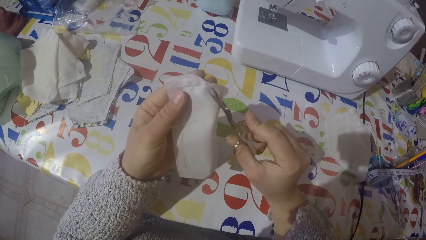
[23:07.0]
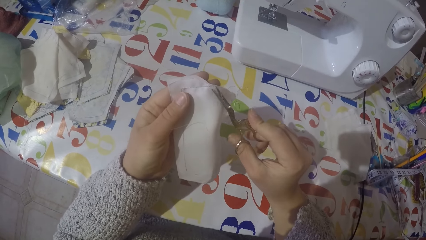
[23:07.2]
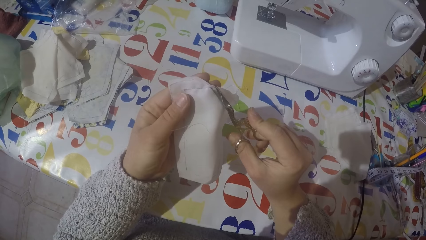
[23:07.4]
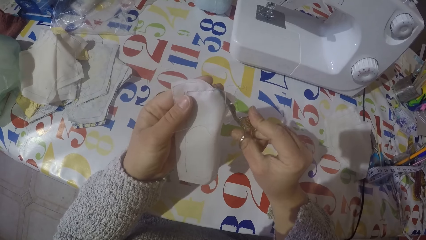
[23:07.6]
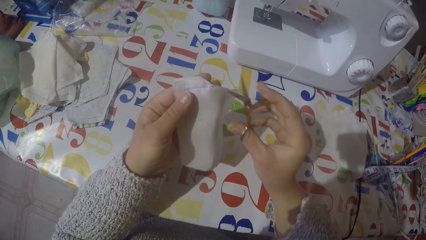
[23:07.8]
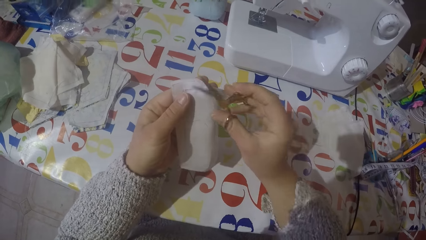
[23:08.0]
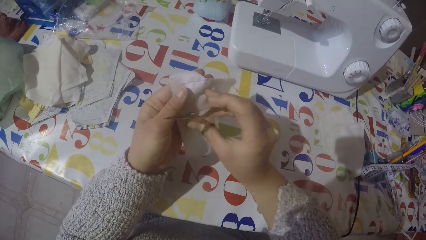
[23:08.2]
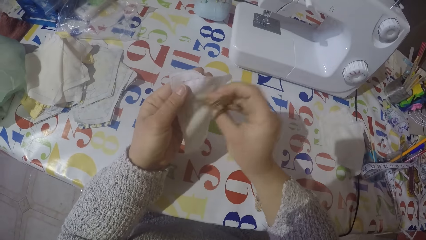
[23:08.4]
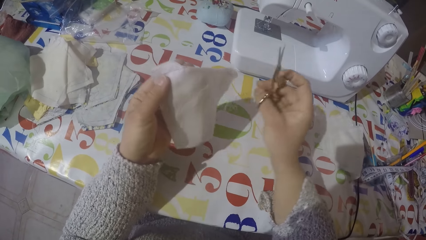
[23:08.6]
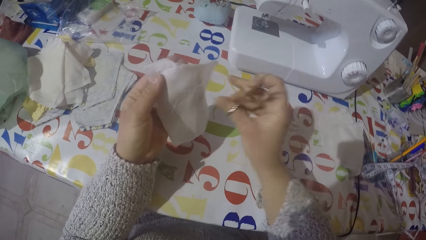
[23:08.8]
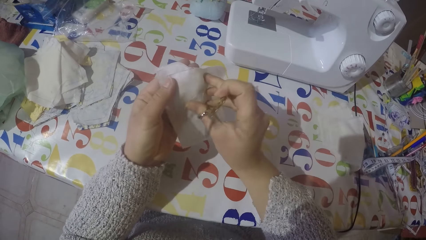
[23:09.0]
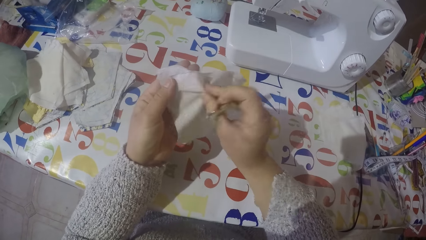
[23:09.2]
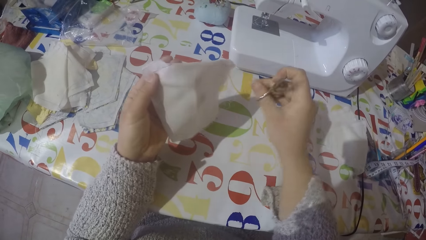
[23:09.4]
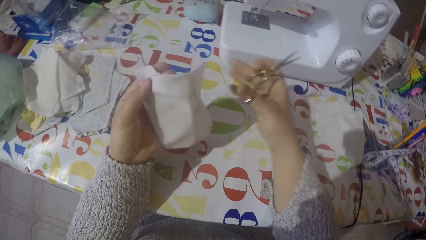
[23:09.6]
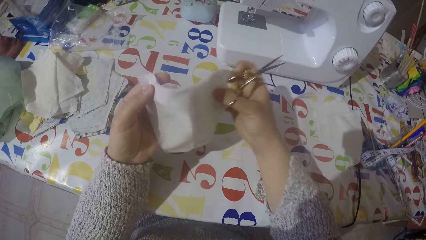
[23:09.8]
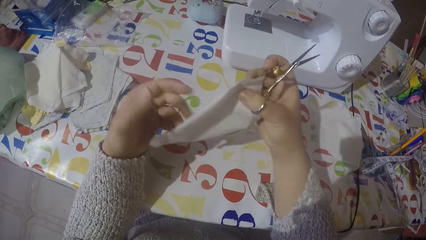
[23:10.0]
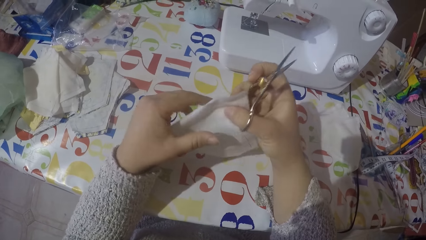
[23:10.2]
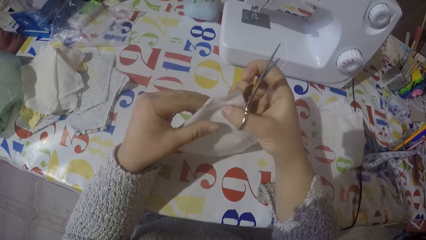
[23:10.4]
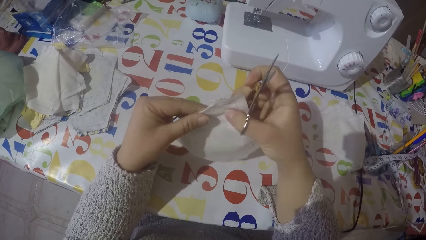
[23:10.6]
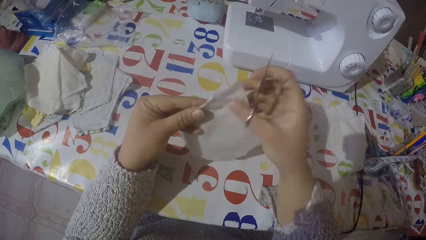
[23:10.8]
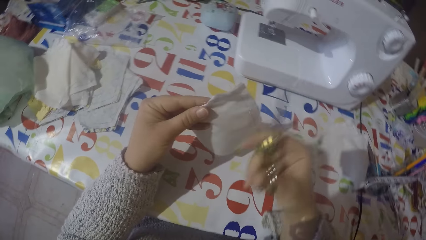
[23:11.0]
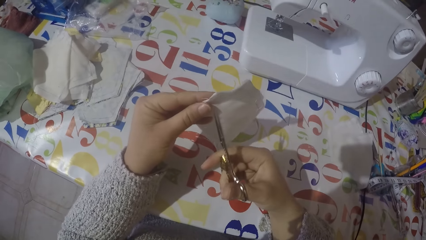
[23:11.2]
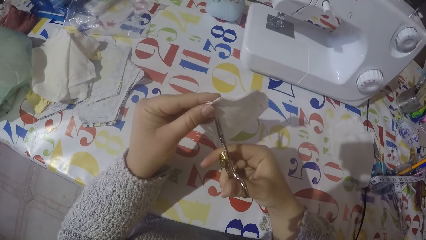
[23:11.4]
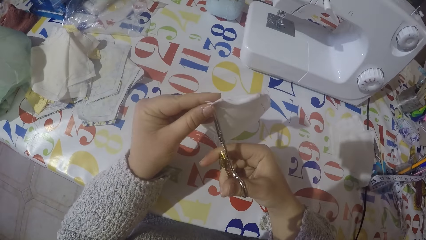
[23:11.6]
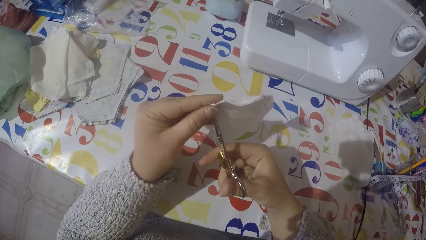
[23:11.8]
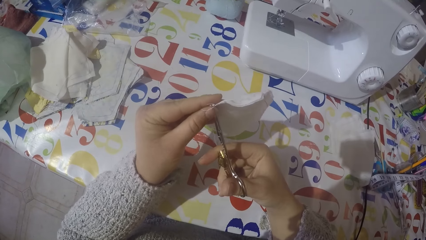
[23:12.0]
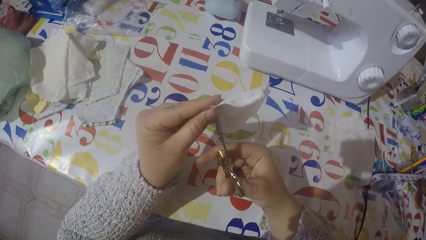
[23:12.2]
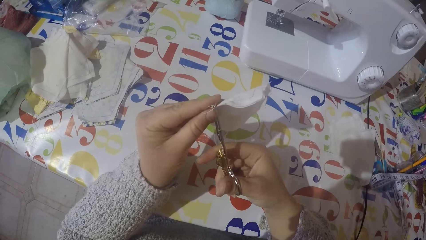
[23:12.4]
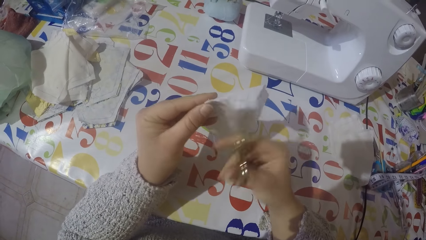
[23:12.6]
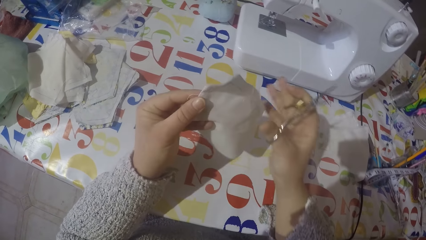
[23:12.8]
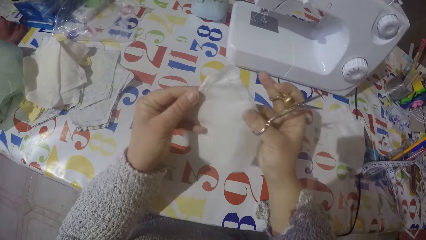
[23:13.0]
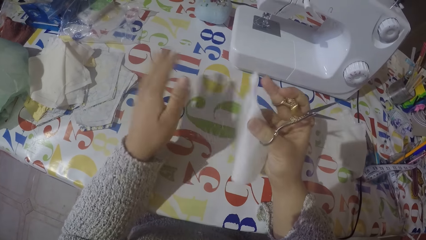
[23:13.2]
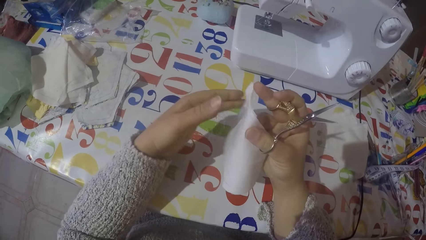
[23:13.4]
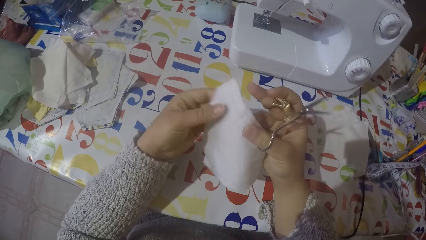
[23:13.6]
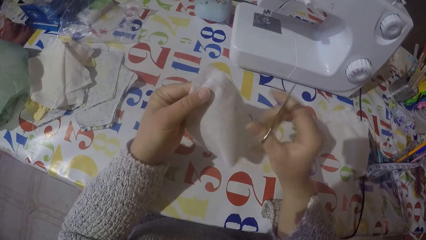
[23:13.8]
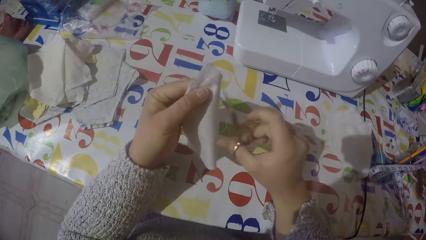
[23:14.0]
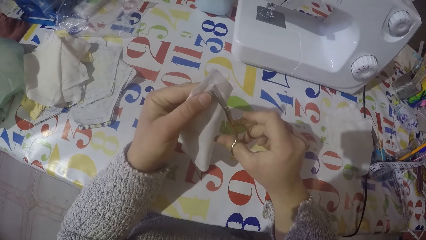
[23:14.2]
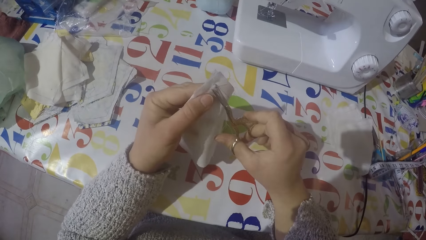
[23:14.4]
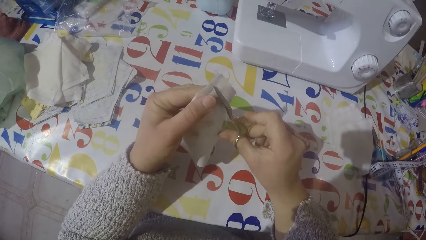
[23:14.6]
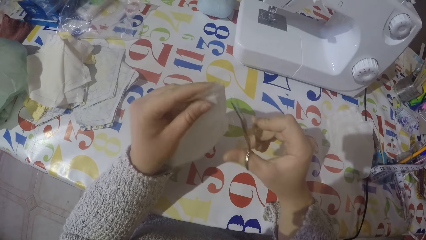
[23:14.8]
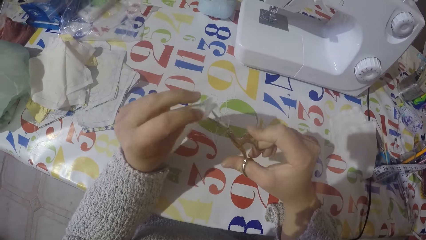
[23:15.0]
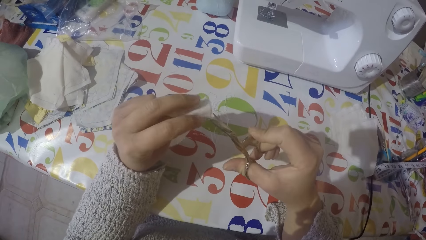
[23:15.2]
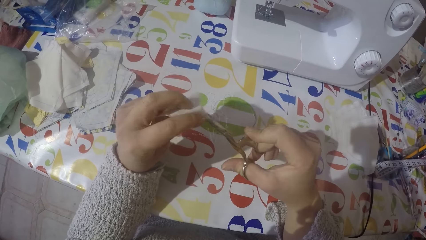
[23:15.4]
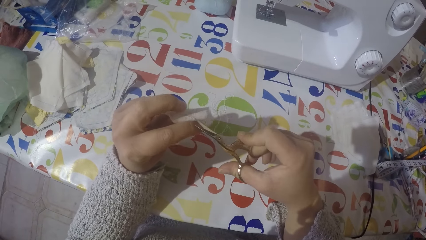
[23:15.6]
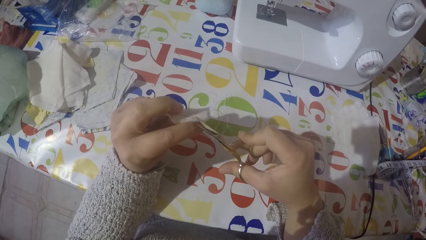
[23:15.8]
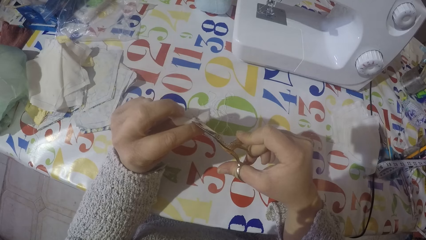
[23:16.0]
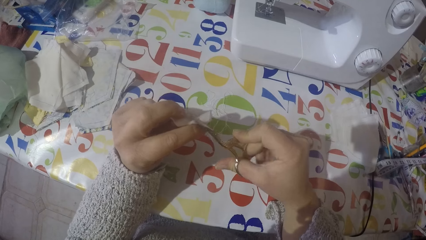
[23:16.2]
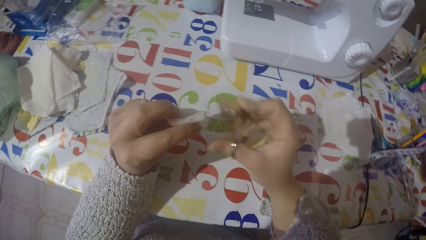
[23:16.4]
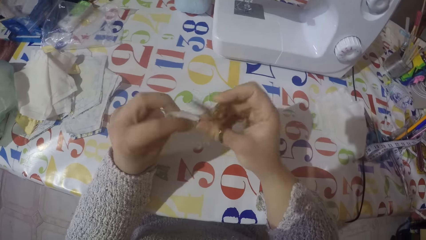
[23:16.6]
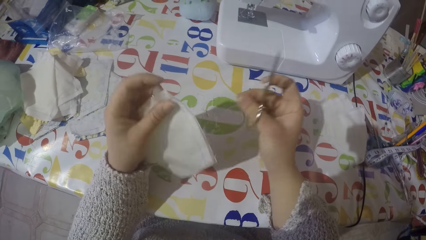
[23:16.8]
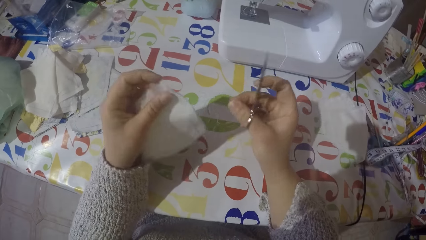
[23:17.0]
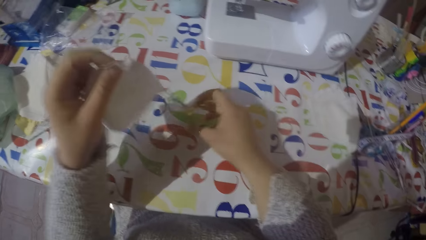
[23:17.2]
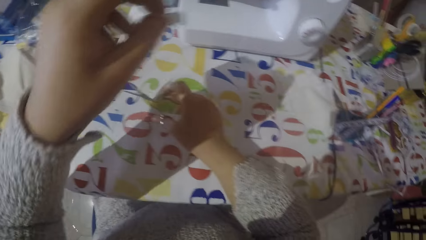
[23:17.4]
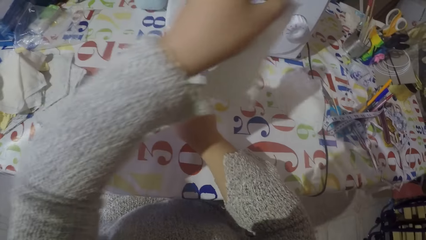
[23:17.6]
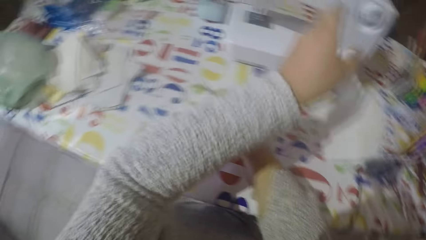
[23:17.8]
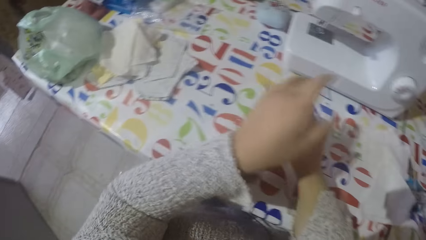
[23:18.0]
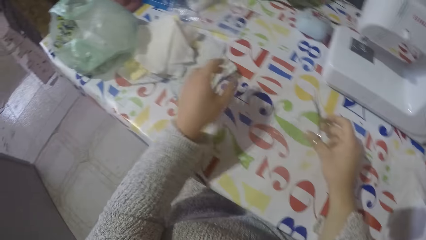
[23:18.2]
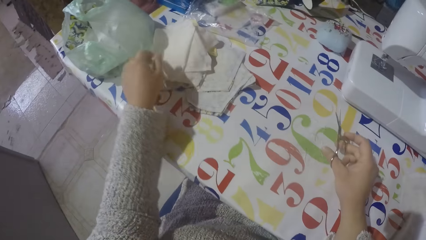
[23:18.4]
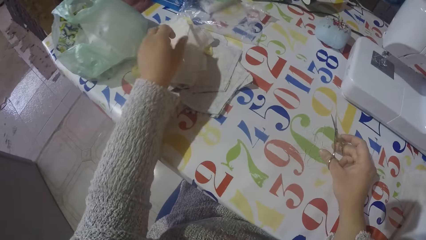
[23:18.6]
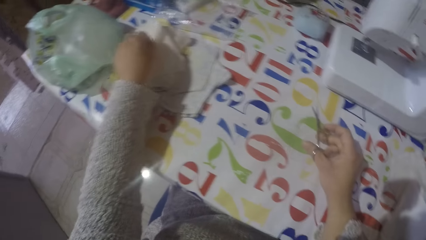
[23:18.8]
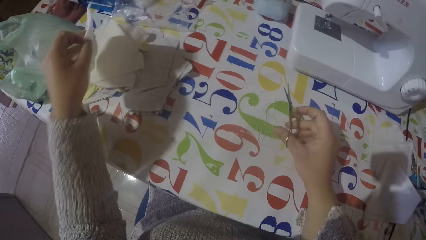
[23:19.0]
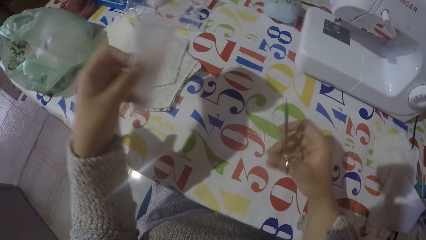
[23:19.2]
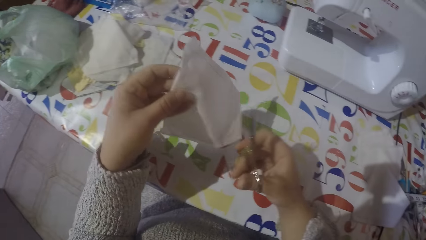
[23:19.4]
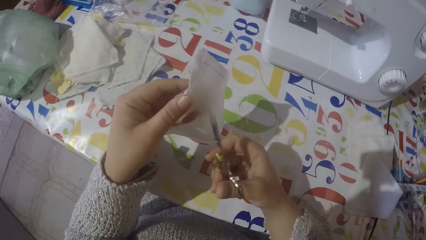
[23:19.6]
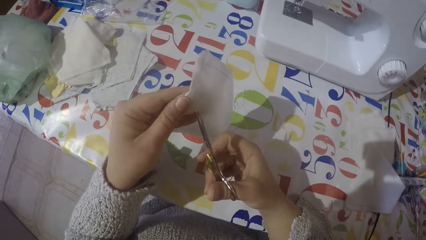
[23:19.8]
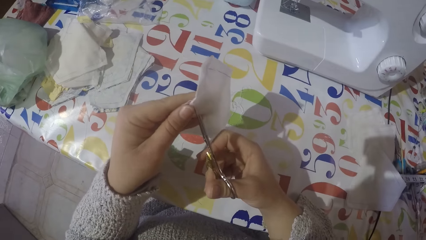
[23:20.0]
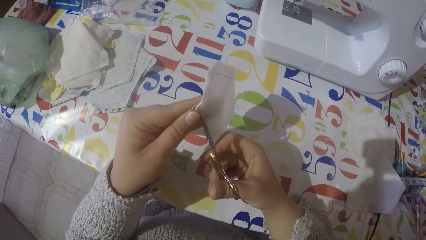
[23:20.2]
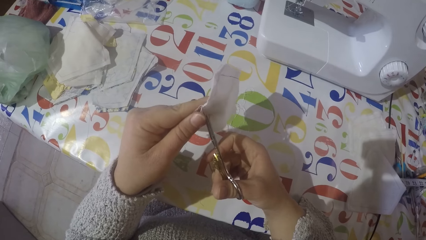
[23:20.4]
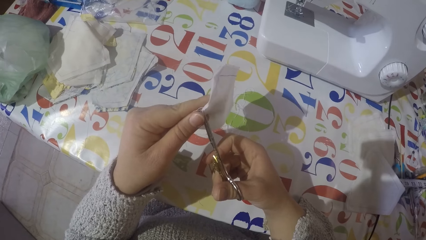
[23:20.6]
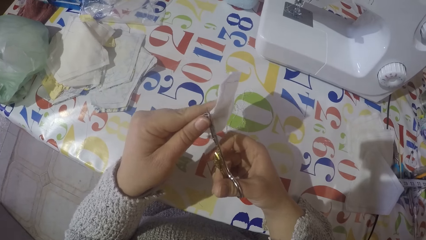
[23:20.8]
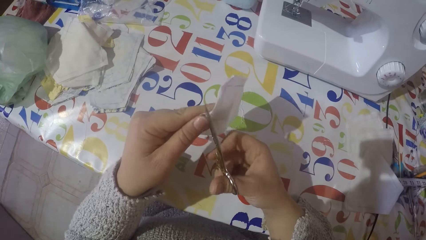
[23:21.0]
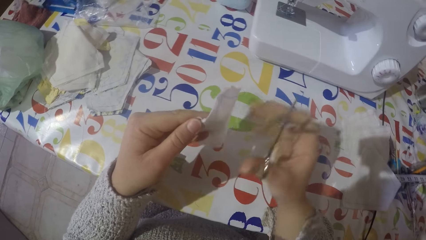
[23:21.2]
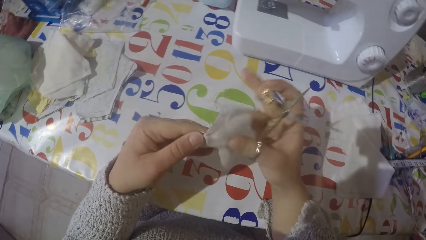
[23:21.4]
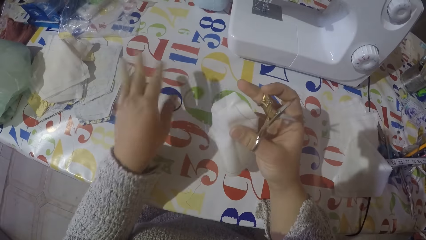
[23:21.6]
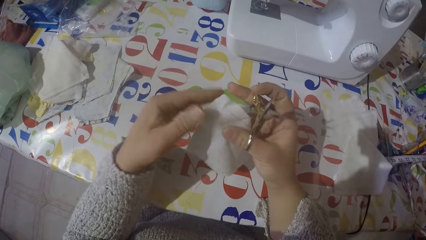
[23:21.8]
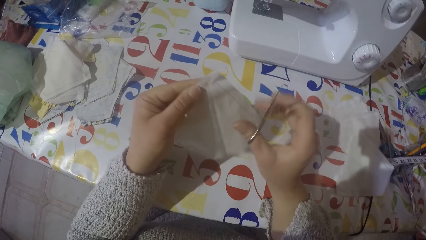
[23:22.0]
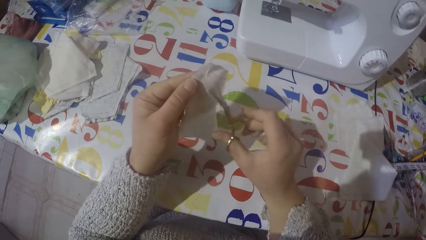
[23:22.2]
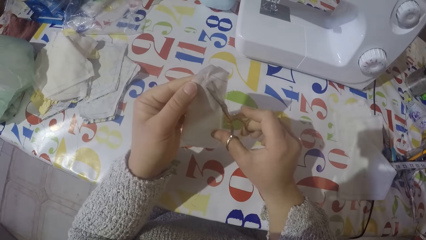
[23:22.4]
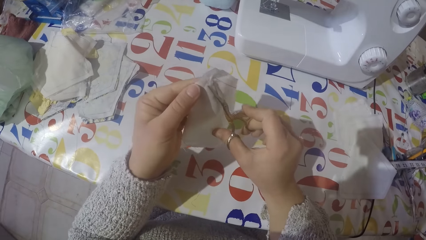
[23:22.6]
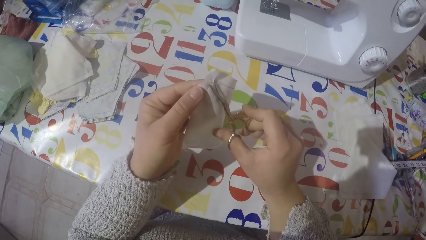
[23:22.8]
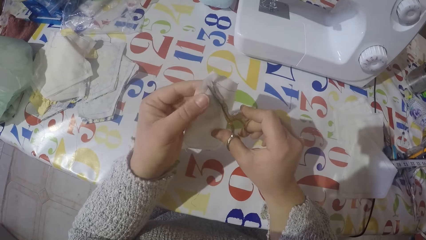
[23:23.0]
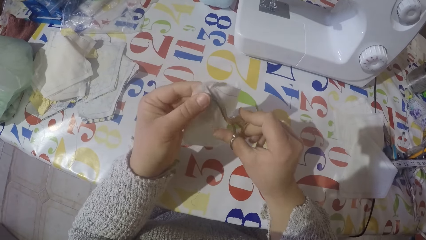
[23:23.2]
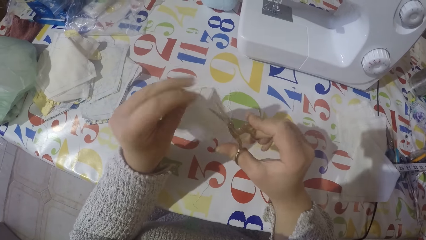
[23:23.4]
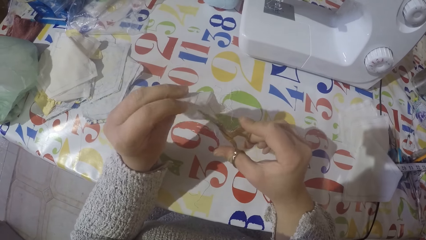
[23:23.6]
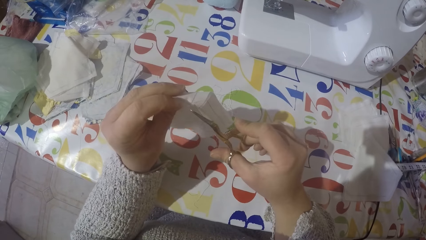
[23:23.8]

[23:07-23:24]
The camera wearer removes the sewing threads from the cloth with his right hand. He cuts the thread on the piece of cloth using the scissors. He pulls the sewing thread. He puts the piece of cloth on the table with his left hand. He picks up another piece of cloth with his left hand. He cuts the thread on the piece of cloth using the scissors.
